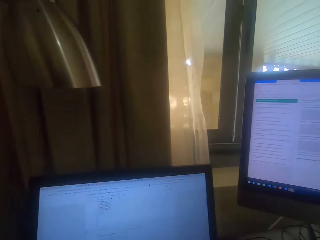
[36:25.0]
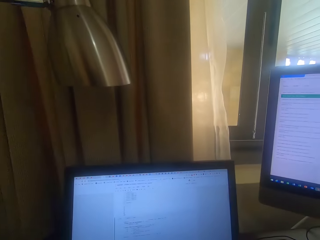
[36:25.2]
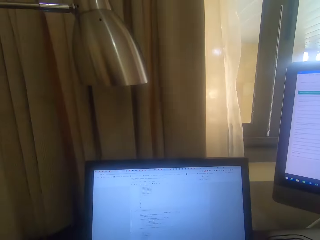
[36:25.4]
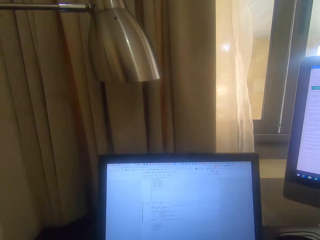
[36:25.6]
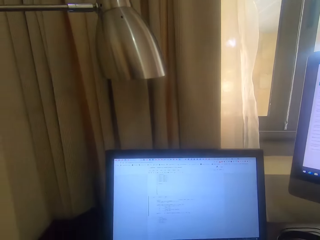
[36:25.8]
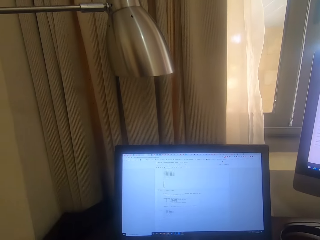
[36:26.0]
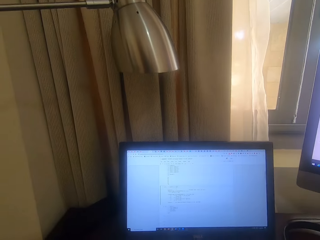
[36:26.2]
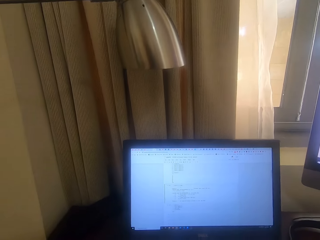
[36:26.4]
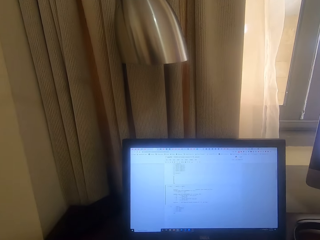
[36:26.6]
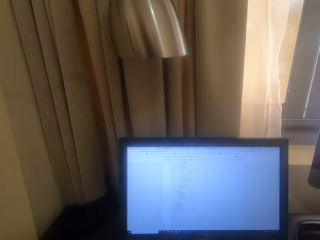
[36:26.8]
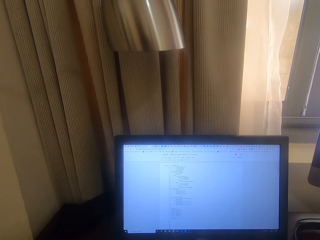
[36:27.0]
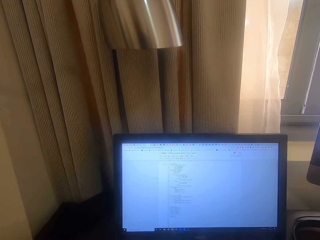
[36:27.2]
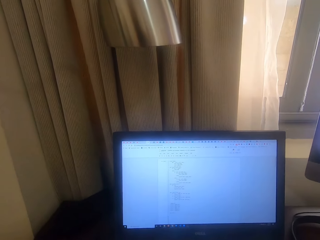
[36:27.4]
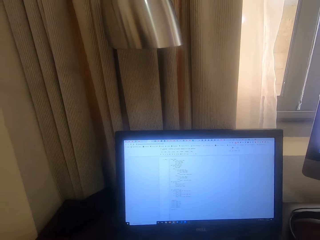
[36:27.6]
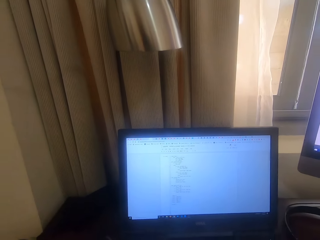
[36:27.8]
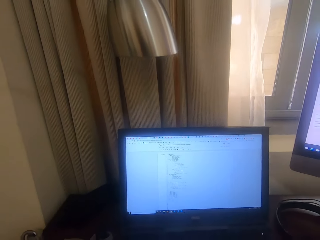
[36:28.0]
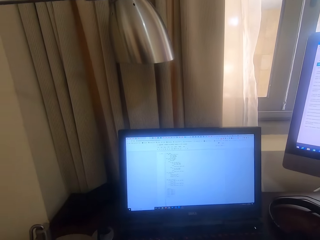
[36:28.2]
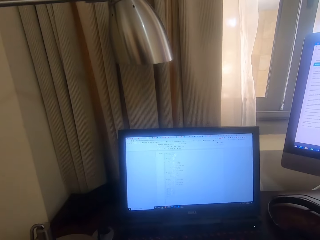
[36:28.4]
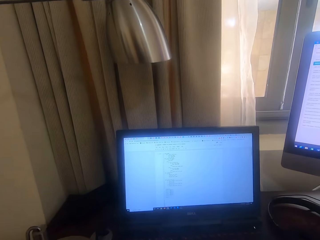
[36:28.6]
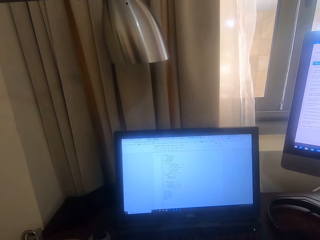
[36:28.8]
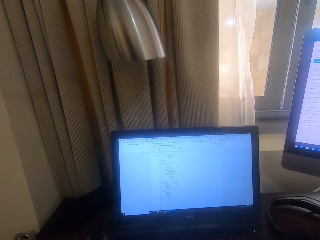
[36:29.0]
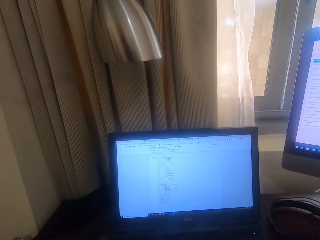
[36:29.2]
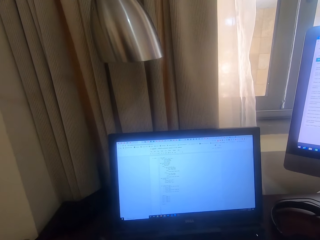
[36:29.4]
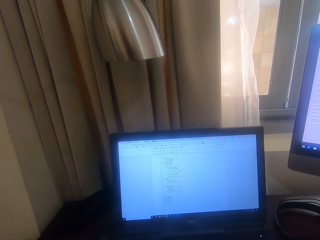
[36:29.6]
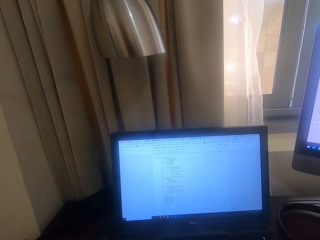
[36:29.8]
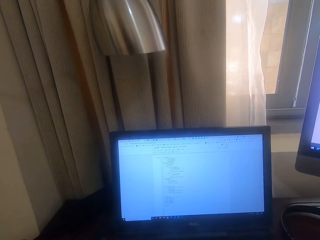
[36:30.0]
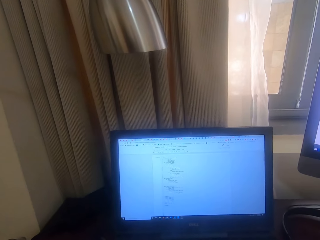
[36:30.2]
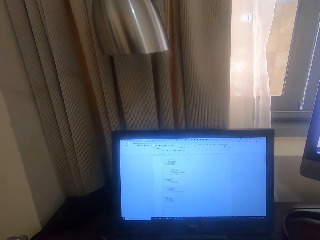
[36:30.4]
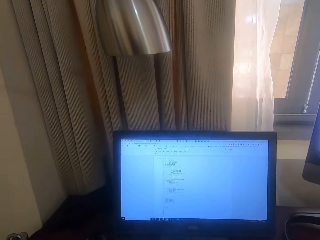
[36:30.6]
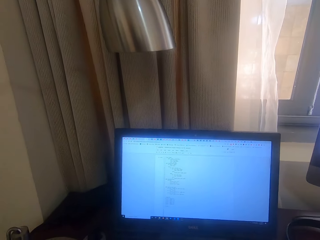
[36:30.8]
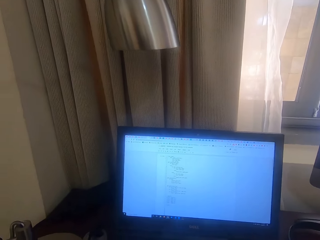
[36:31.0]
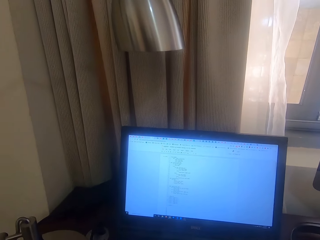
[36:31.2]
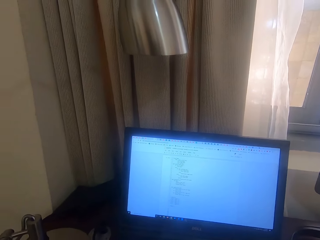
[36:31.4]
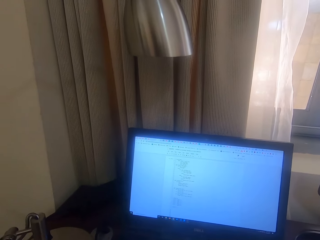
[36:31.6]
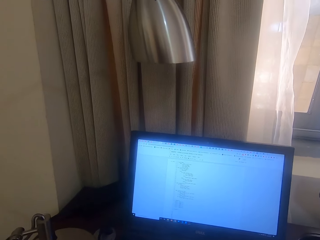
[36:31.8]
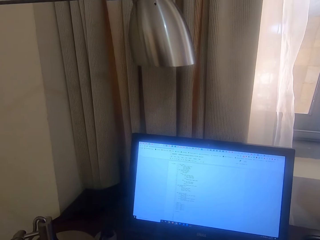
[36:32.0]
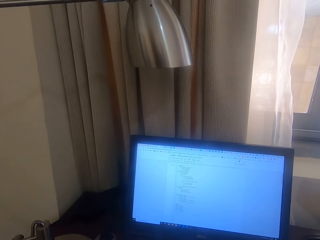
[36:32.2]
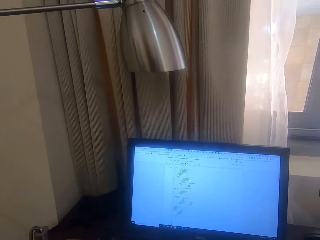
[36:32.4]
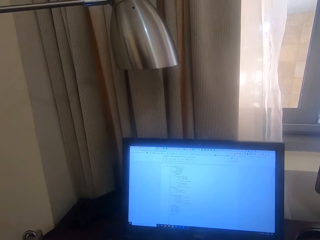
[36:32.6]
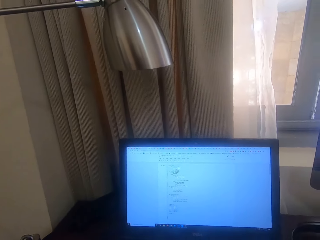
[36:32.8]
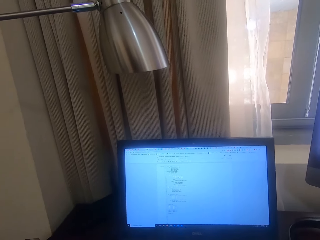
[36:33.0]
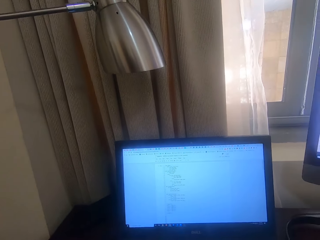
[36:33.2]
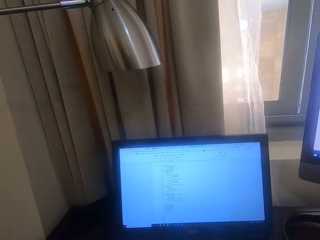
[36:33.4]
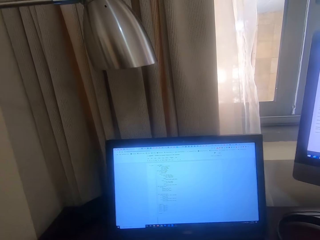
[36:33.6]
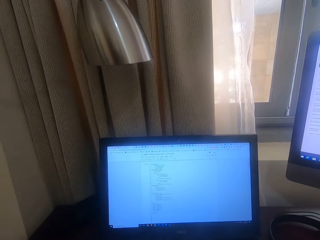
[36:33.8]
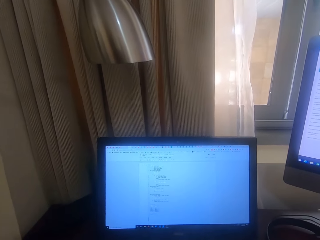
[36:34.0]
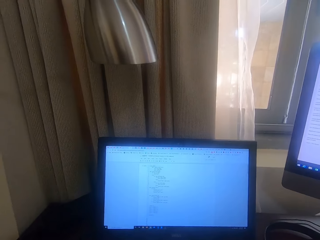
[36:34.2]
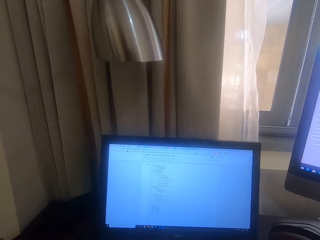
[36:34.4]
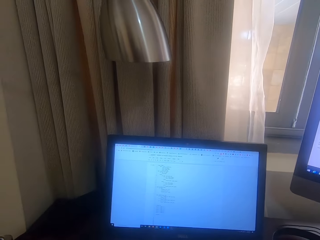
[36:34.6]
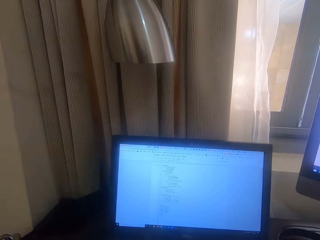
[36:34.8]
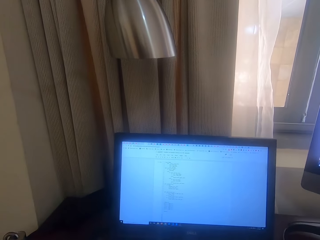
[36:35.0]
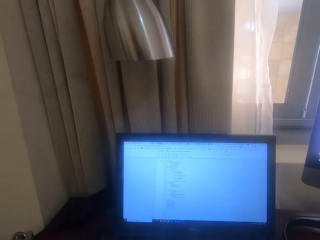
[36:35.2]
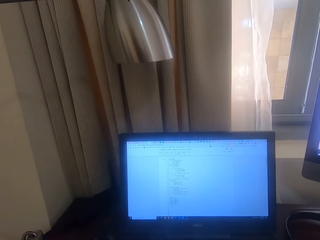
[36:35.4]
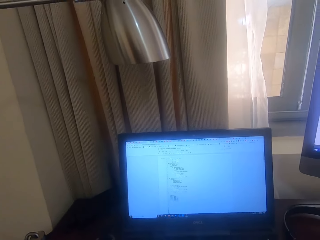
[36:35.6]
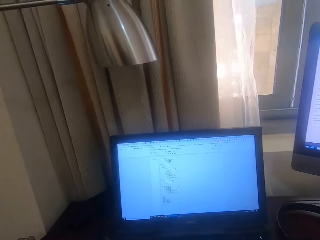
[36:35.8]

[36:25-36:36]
The camera wearer looks at a desktop screen or laptop. They operate the laptop. They scroll the desktop screen. They read from the desktop screen.

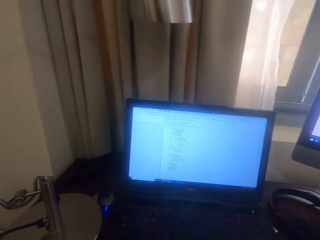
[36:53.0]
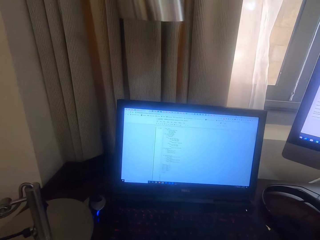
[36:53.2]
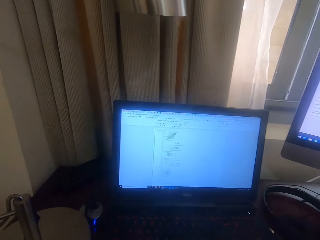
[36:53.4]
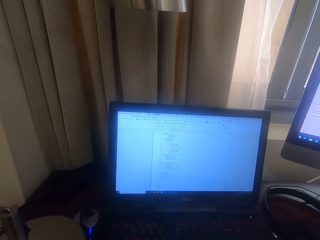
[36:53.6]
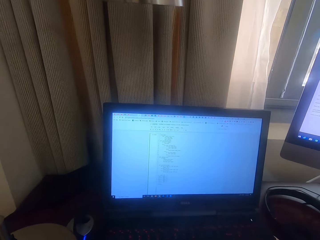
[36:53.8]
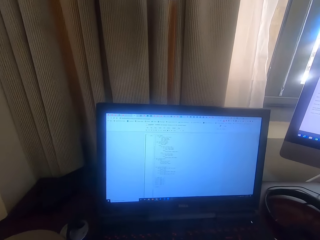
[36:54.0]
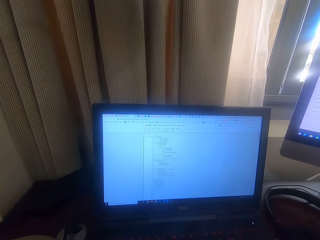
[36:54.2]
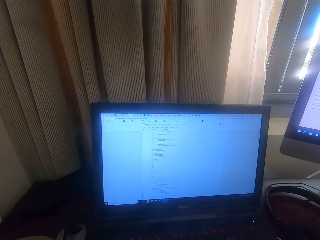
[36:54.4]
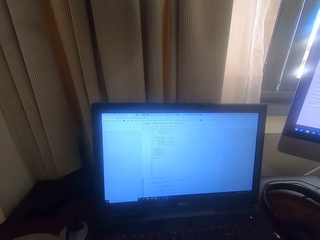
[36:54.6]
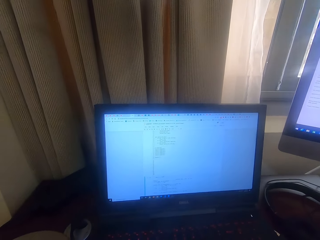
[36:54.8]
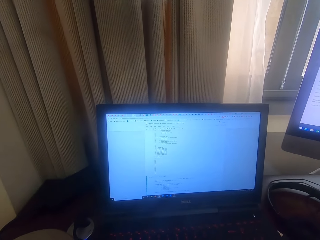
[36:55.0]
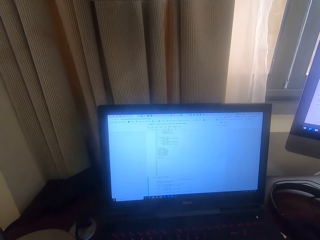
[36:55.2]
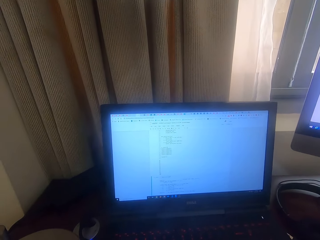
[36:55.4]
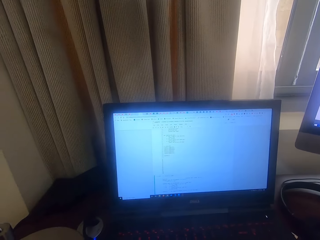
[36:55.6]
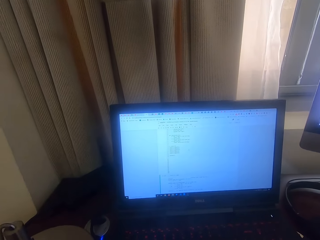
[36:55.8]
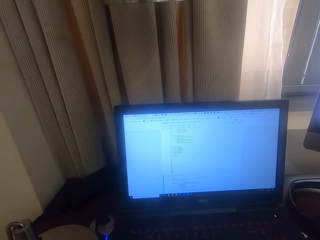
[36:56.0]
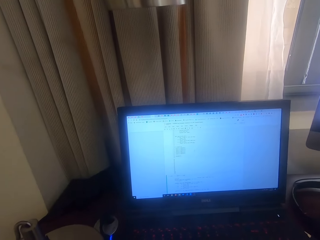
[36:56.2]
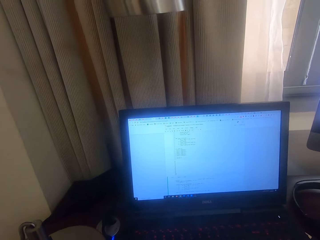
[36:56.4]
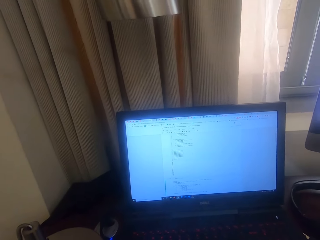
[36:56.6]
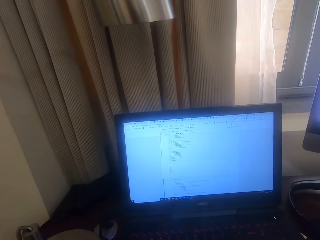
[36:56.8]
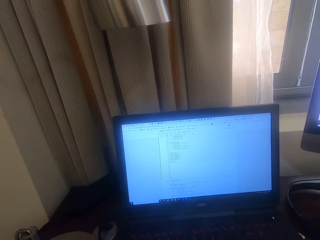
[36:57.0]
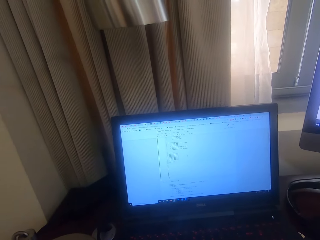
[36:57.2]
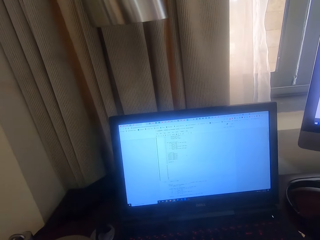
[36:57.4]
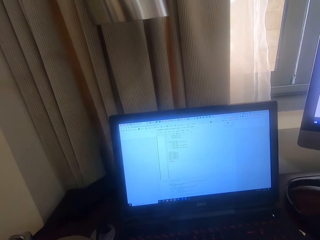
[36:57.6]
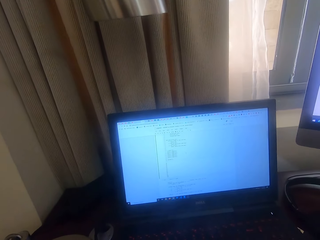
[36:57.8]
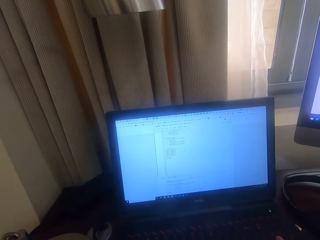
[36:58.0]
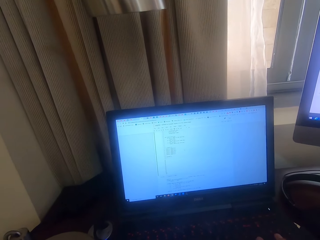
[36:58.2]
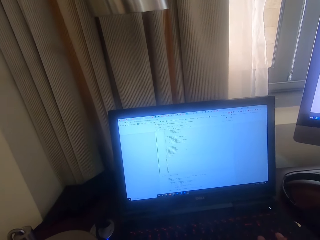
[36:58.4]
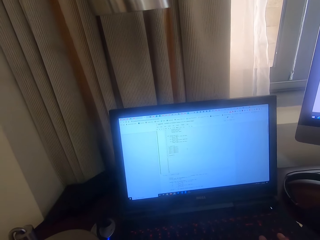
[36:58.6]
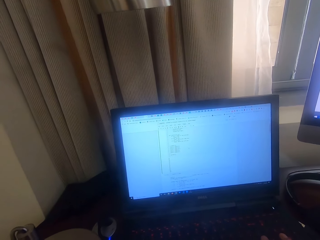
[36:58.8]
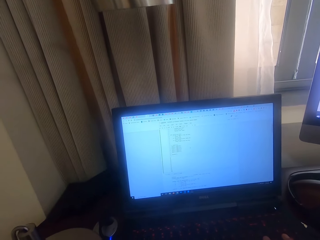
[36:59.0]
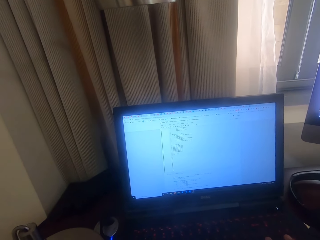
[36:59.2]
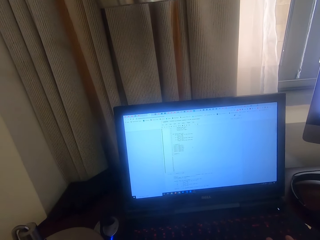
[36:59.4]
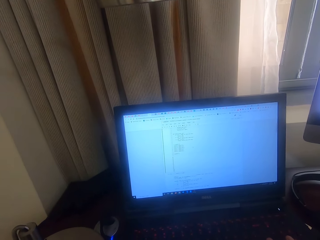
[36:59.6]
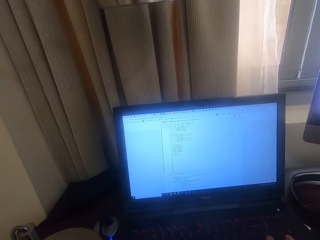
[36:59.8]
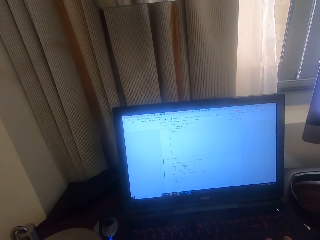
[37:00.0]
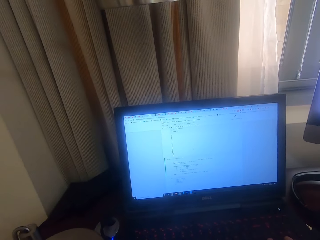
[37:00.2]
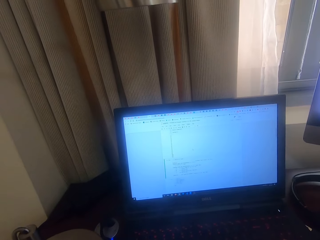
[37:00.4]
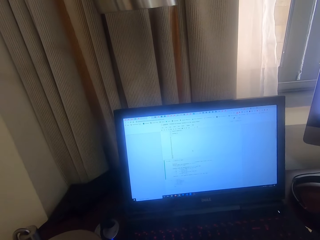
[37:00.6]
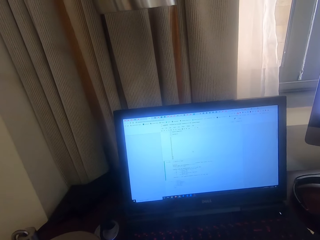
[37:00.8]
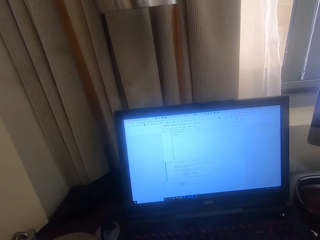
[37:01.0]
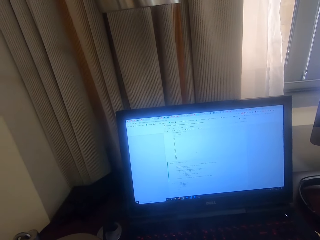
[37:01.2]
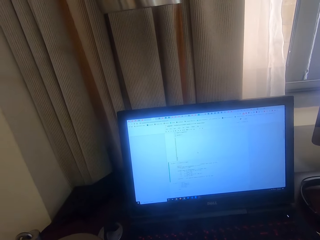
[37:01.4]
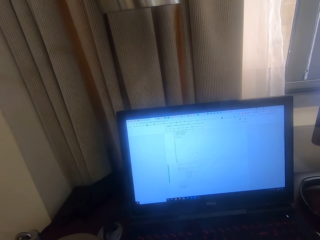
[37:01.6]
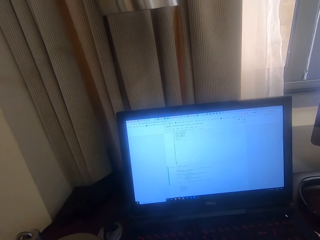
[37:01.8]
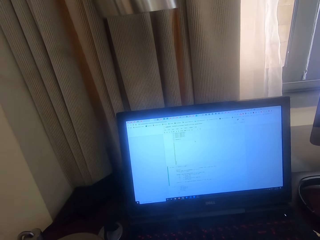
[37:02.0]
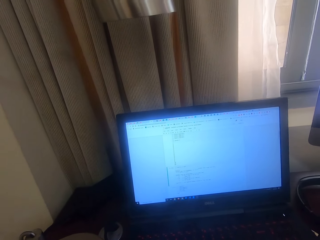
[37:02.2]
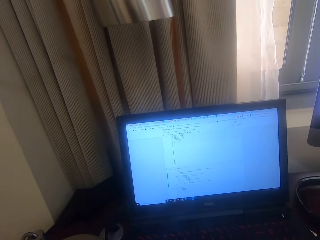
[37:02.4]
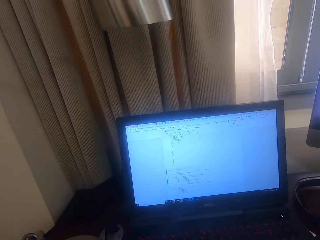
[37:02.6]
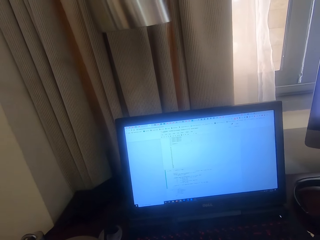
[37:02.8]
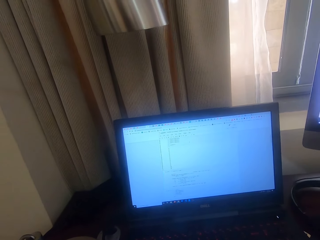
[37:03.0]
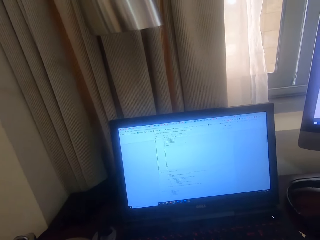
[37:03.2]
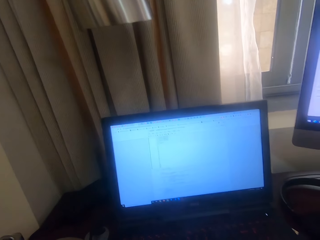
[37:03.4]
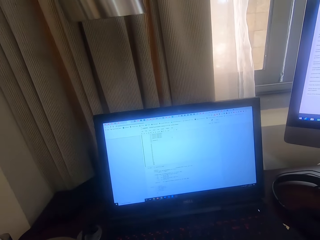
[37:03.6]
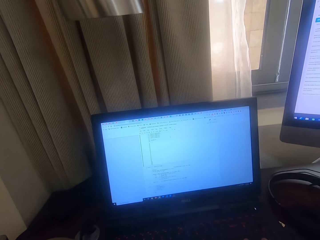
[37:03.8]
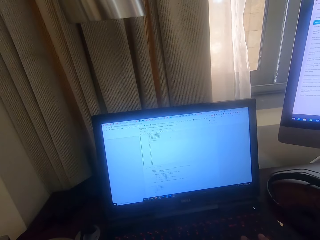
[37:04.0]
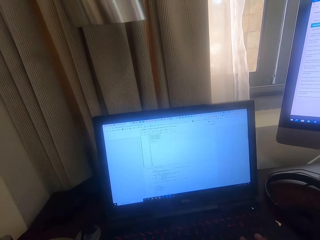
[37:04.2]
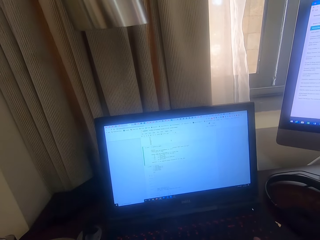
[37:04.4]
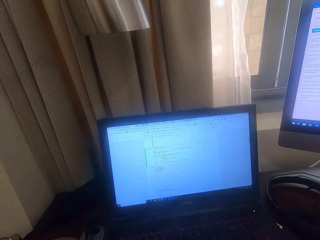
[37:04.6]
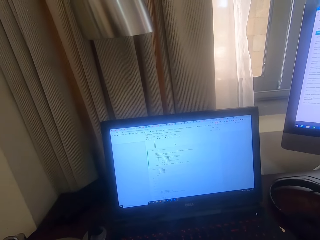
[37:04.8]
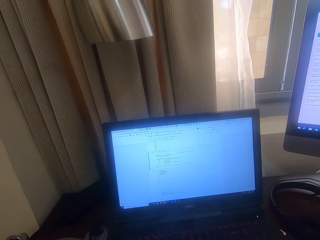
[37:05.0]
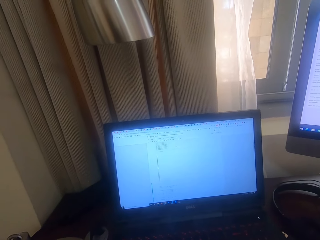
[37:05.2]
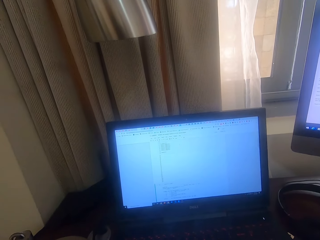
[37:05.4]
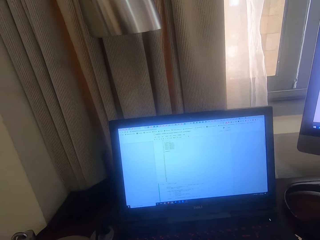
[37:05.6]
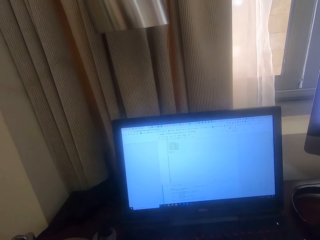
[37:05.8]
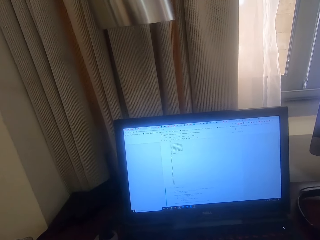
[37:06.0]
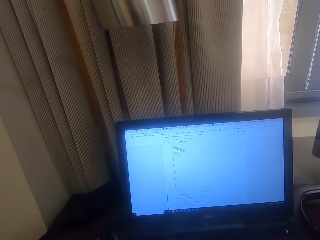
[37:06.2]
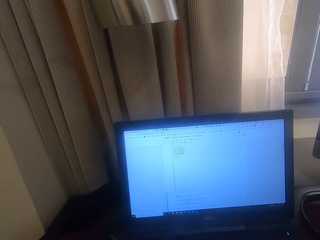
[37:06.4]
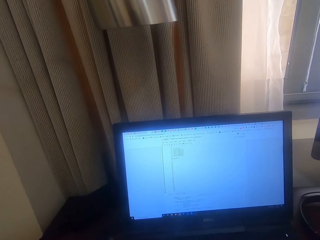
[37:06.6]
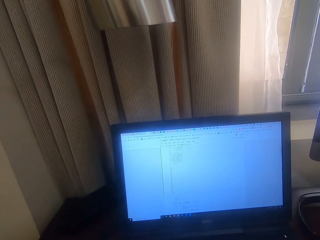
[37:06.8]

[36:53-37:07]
The camera wearer operates a laptop. They look at the laptop. They operate the laptop. They scroll a desktop screen.
